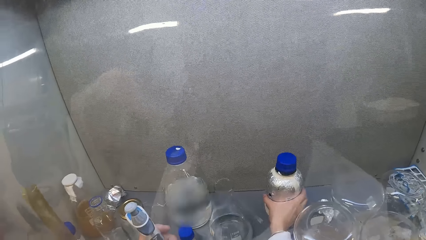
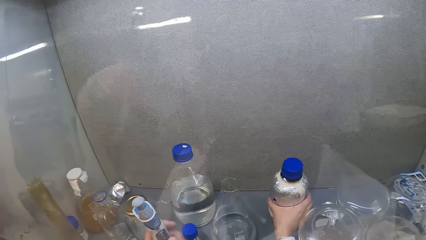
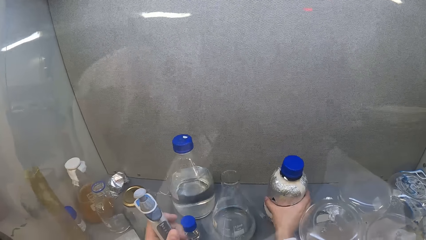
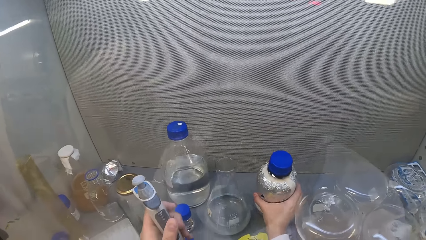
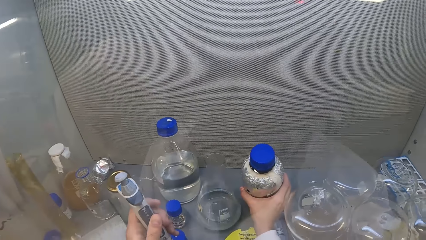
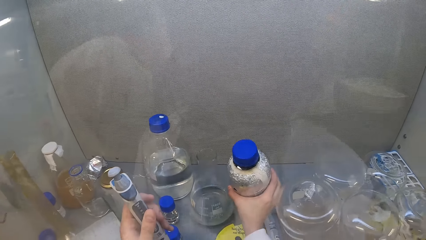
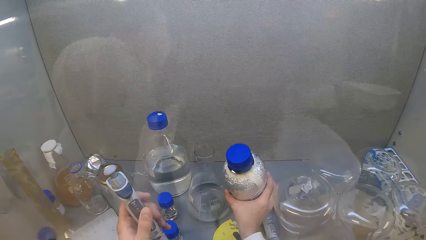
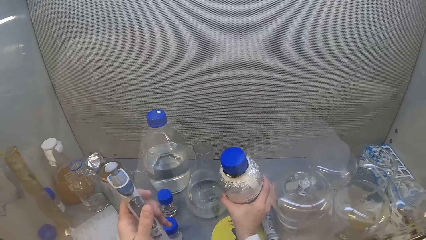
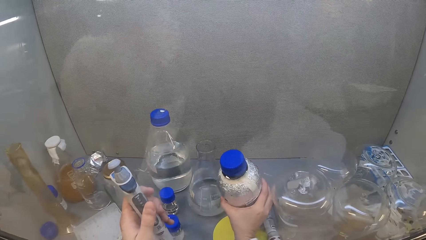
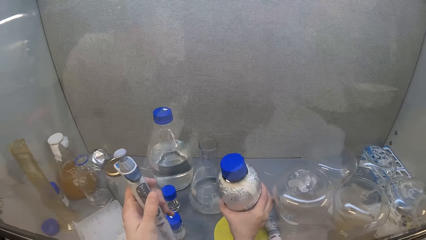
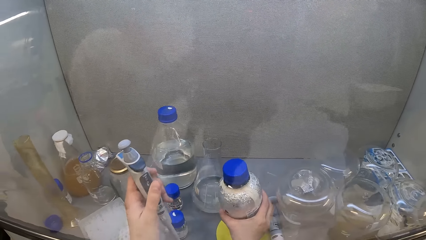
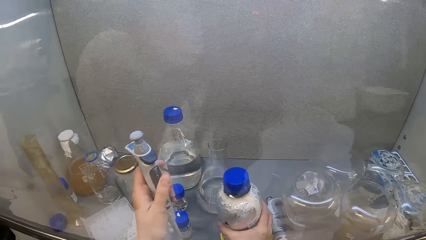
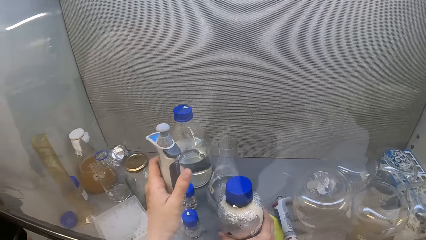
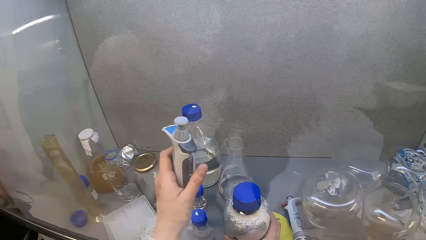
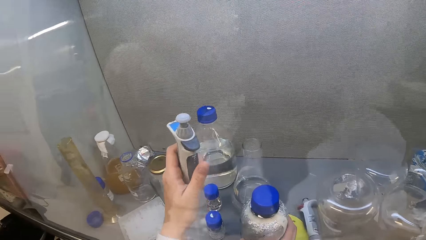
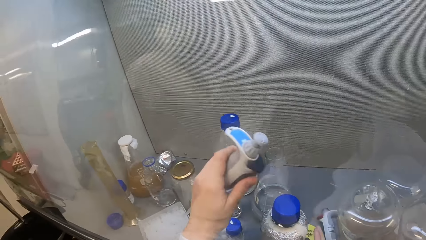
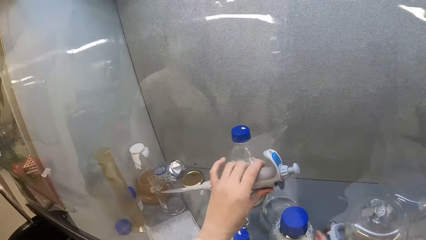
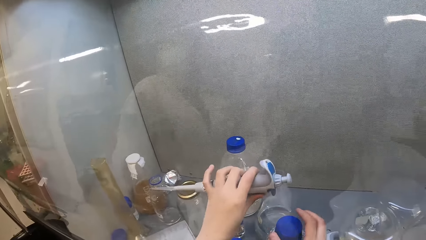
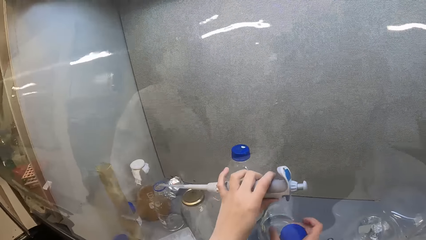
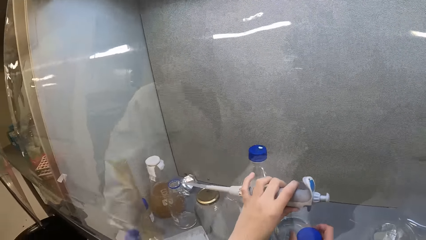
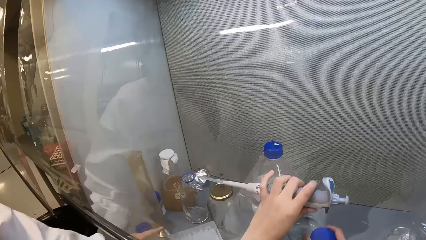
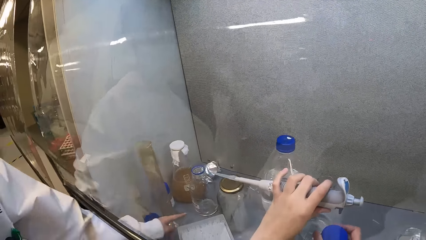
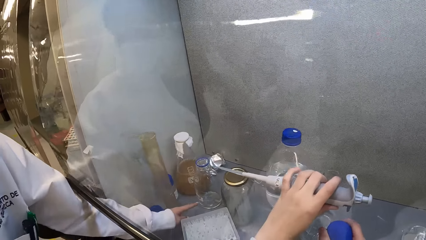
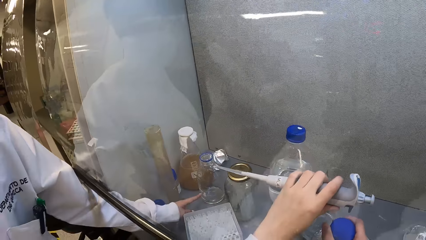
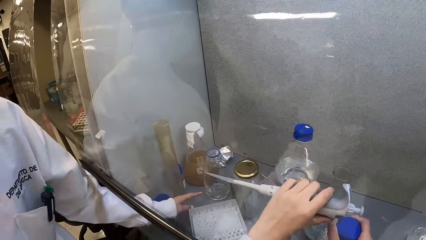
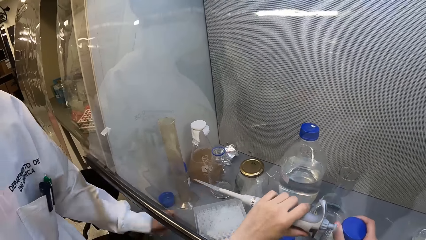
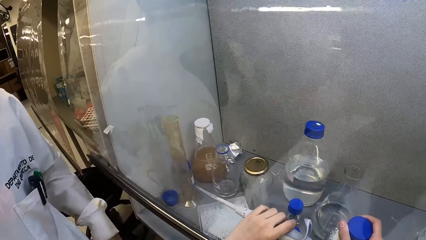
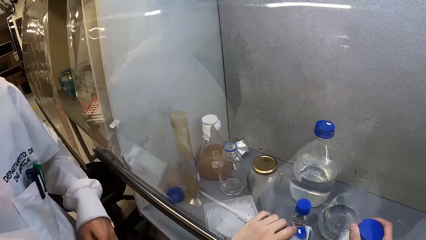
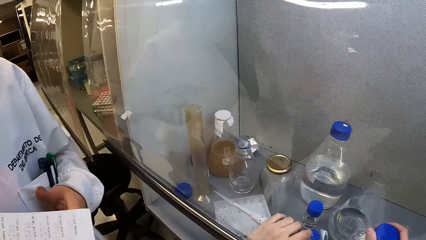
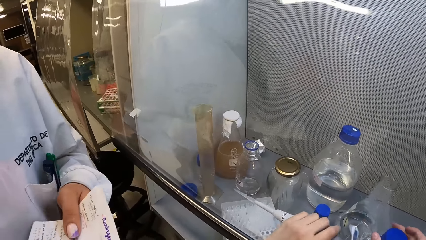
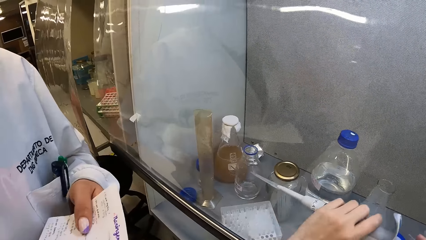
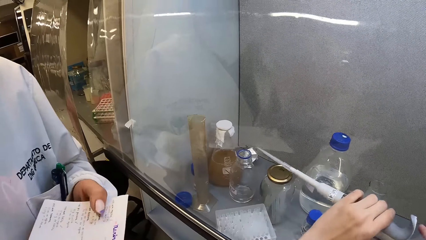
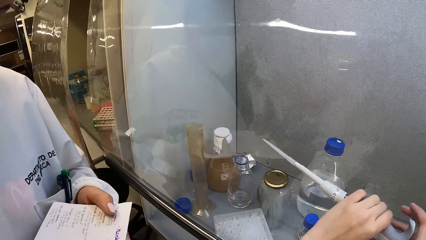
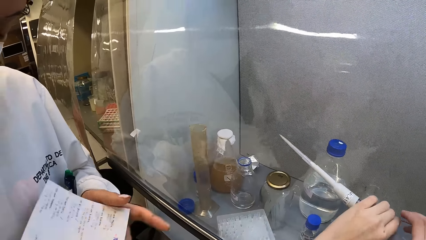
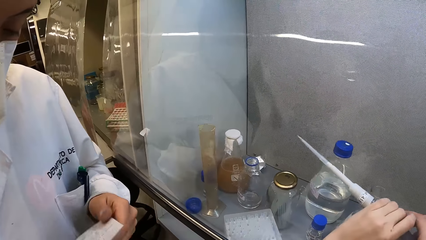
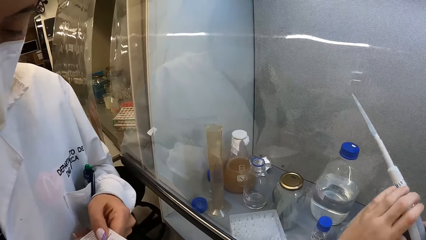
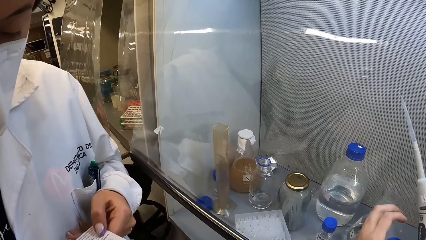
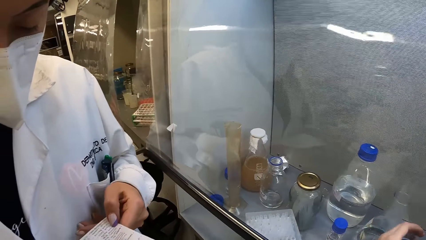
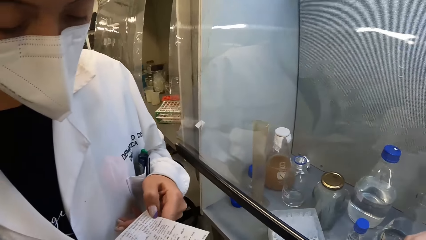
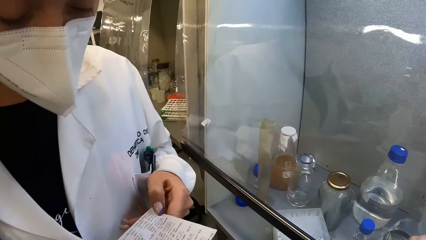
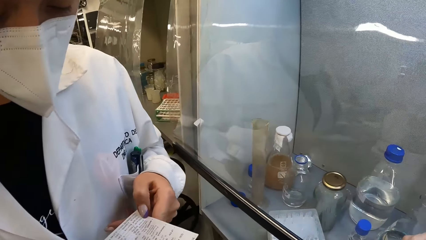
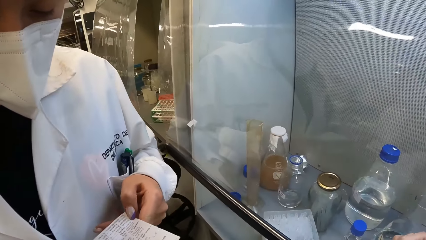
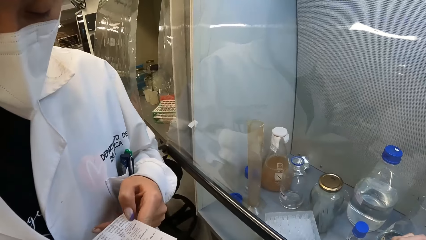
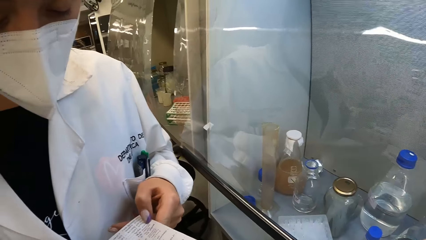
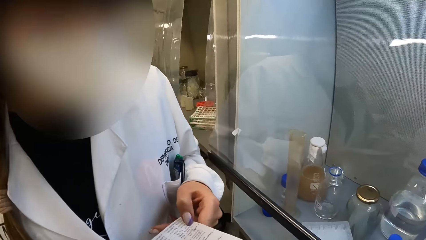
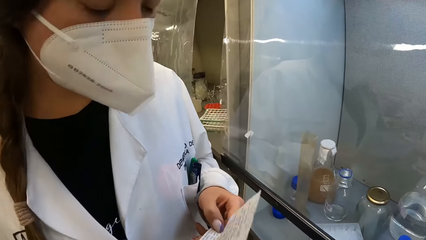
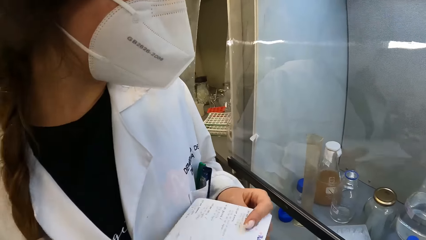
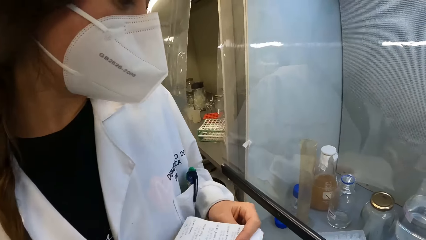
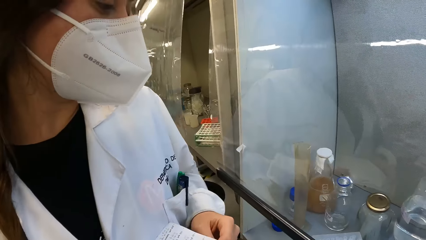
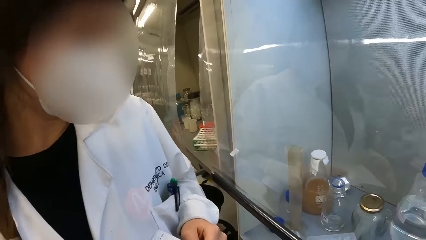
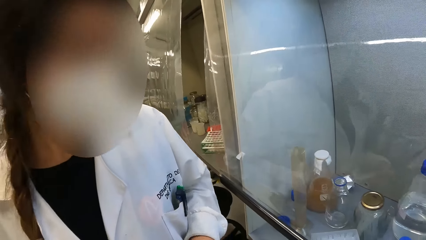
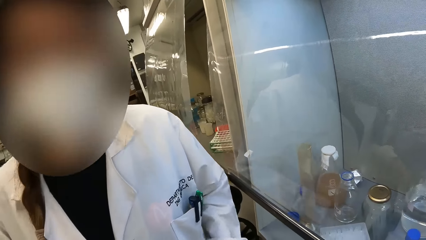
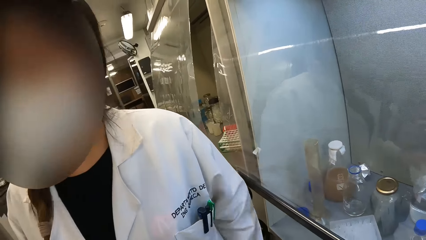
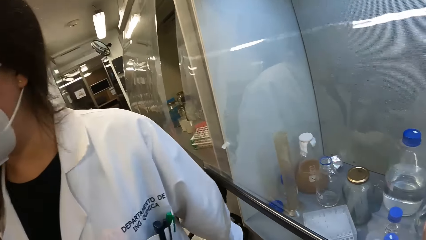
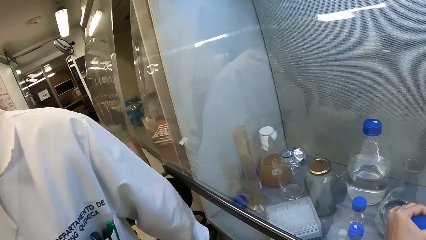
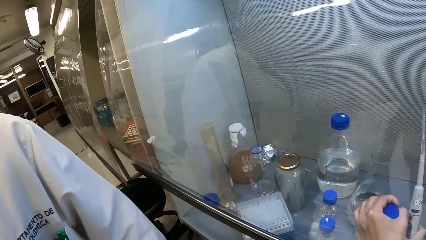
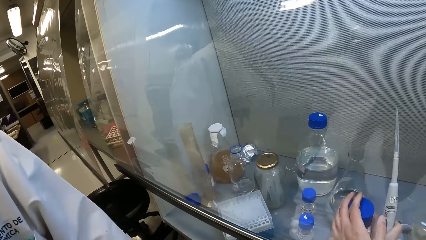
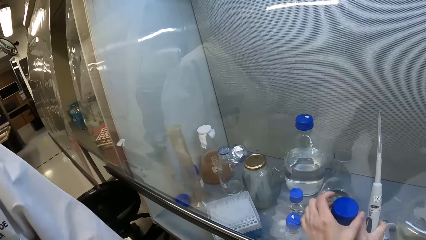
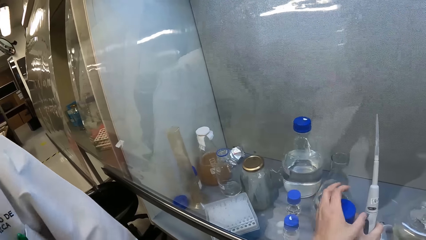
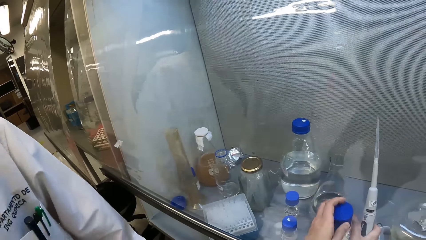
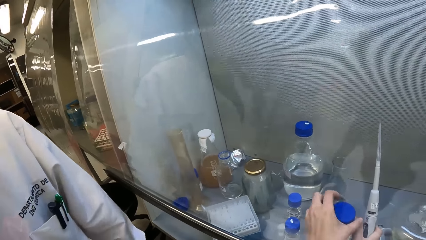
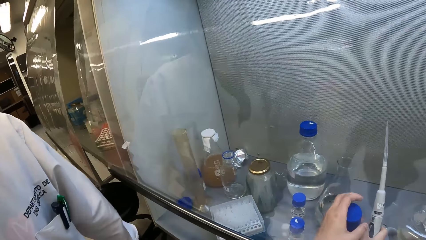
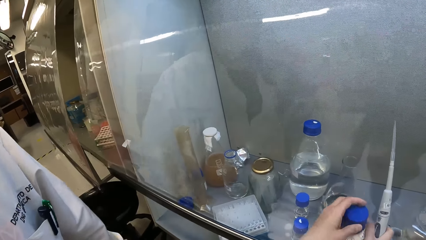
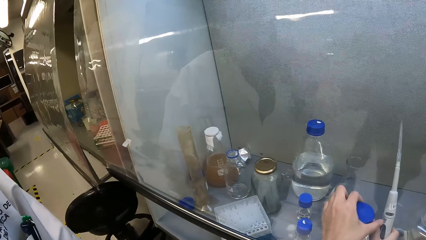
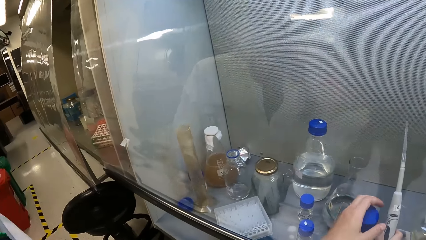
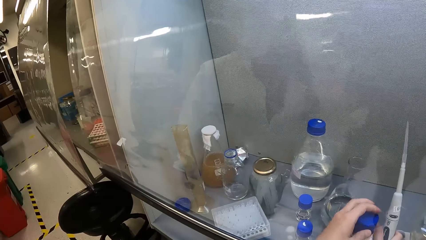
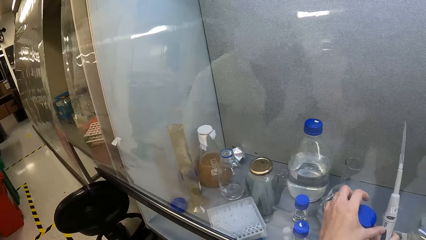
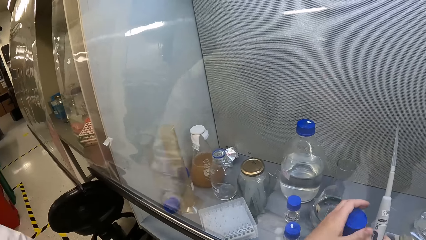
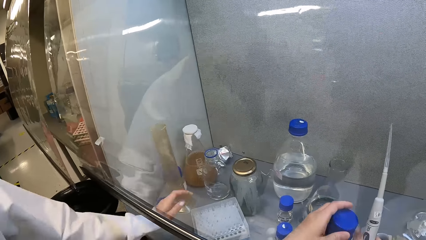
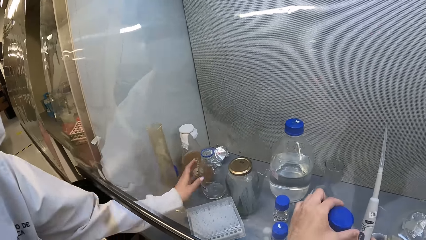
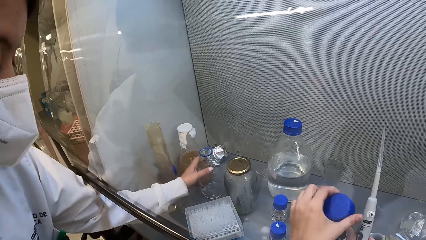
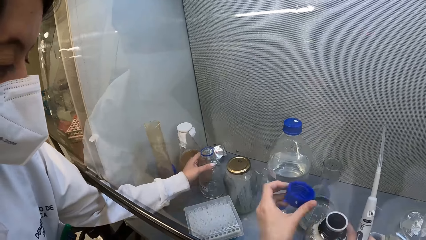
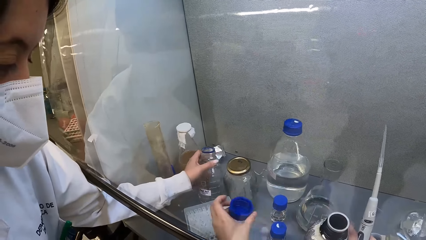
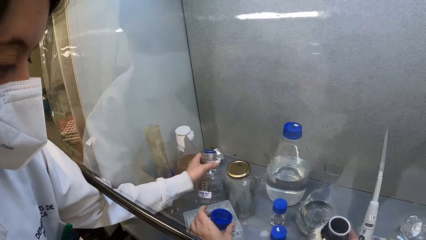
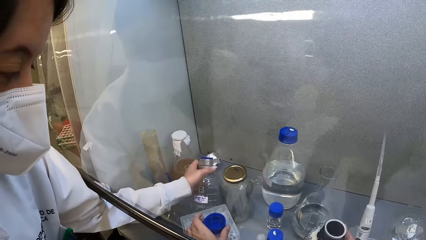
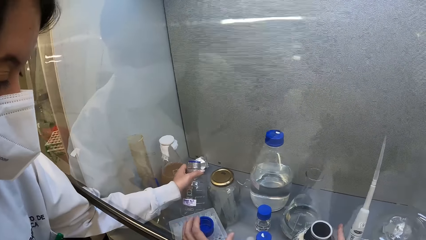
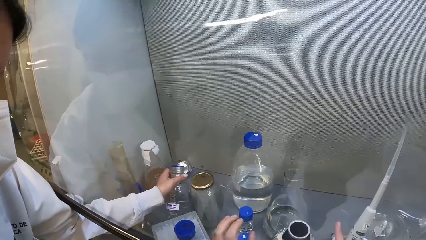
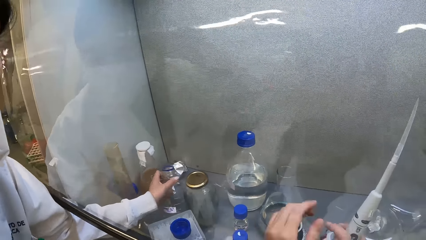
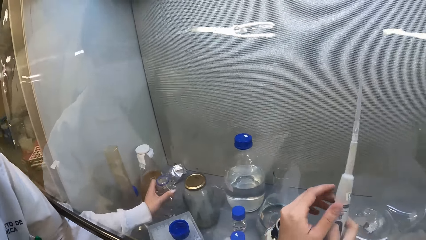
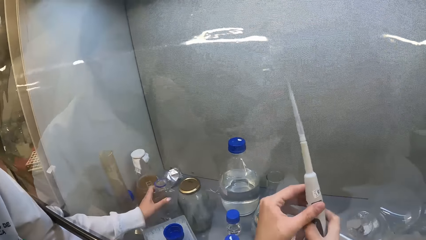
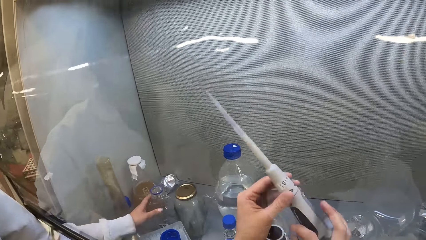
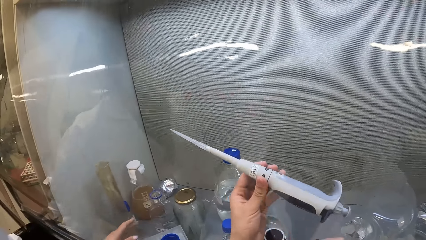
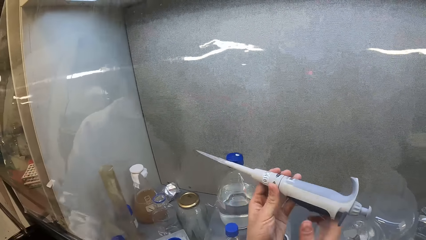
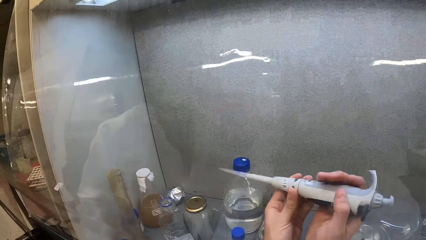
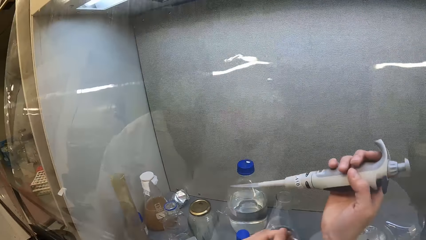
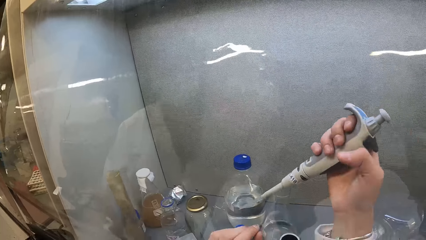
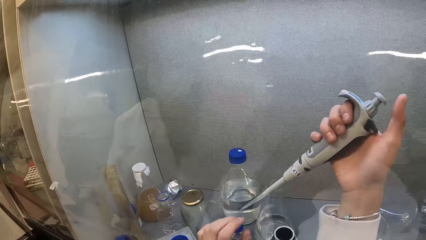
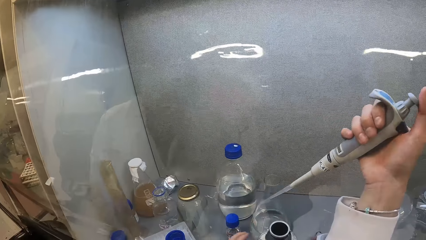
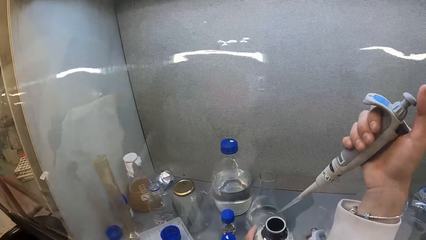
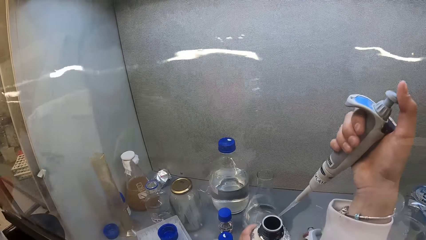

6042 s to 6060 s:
The camera wearer picks up the container or bottle. They drag the container on the table. They open the container. A lady points at the beaker. The lady holds a paper and reads the paper. The camera wearer looks around. They look at the lady. They close the container. They open the bottle lid. The lady holds a container. The camera wearer holds the dropper.
